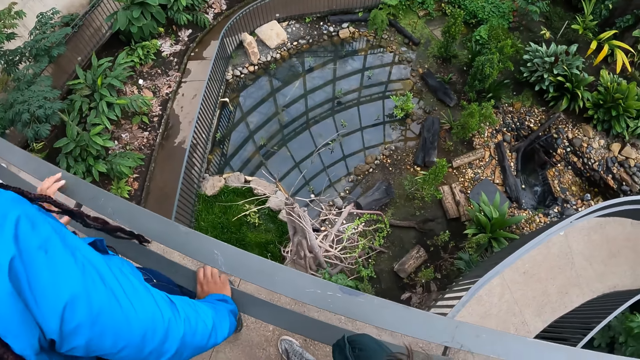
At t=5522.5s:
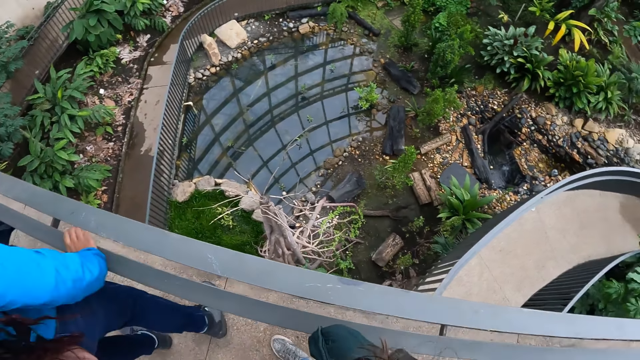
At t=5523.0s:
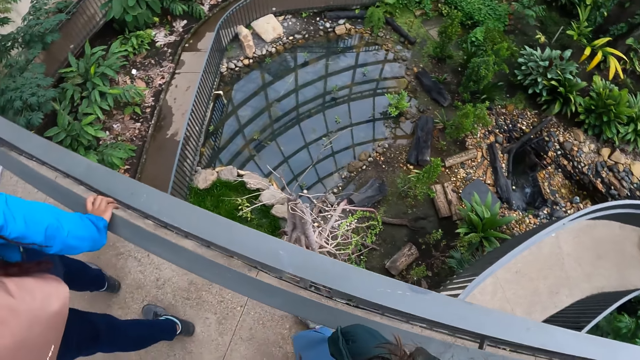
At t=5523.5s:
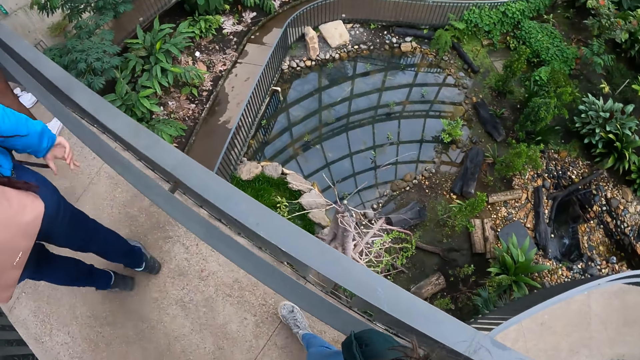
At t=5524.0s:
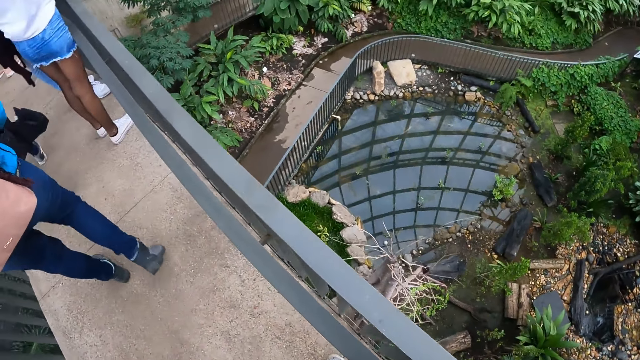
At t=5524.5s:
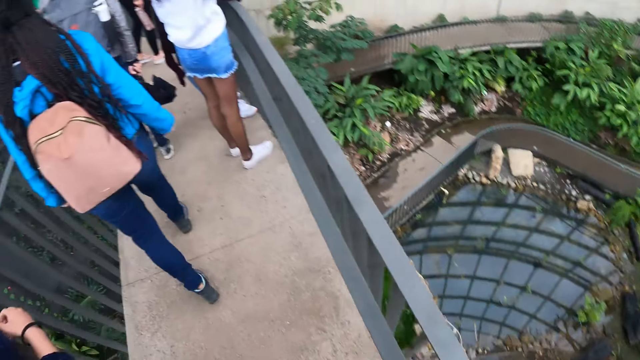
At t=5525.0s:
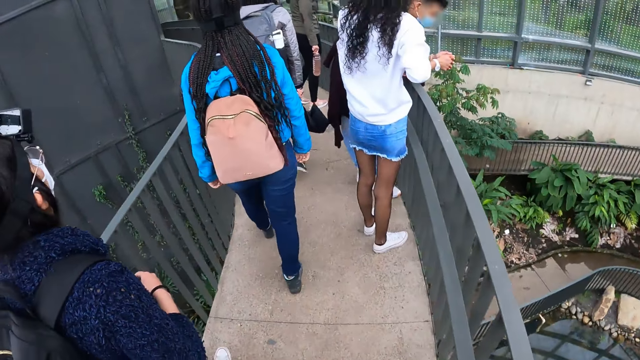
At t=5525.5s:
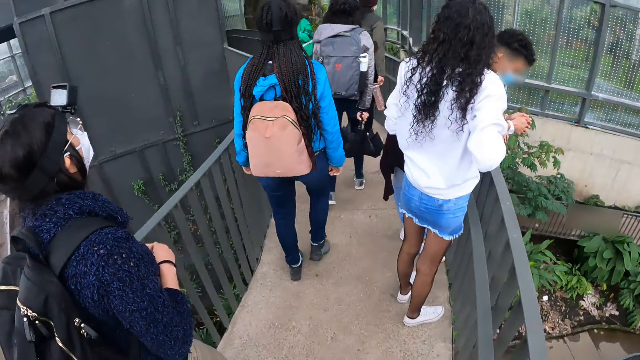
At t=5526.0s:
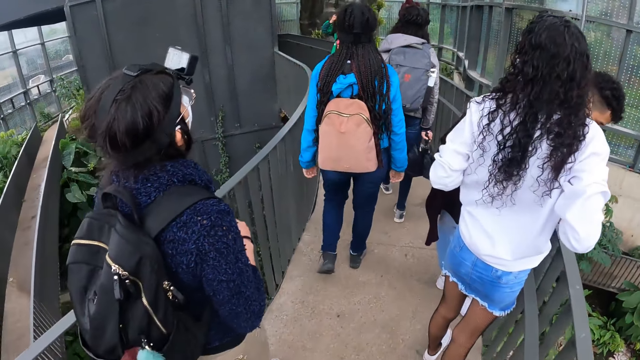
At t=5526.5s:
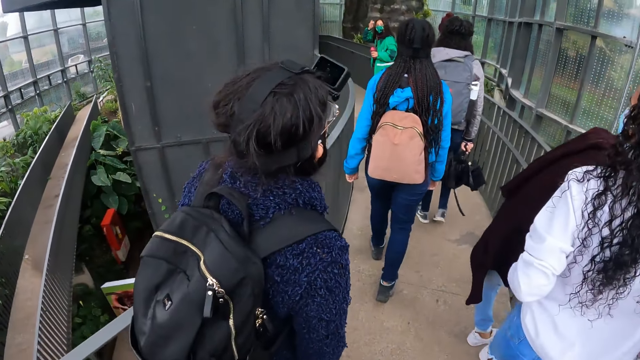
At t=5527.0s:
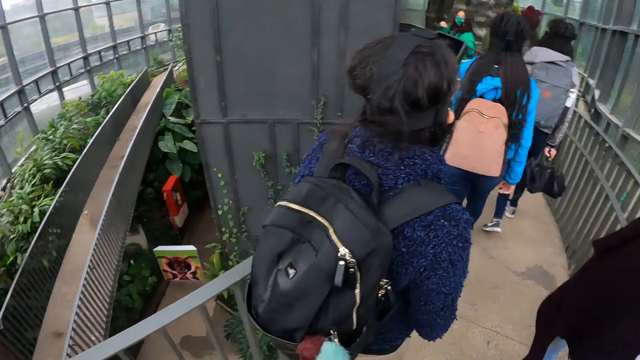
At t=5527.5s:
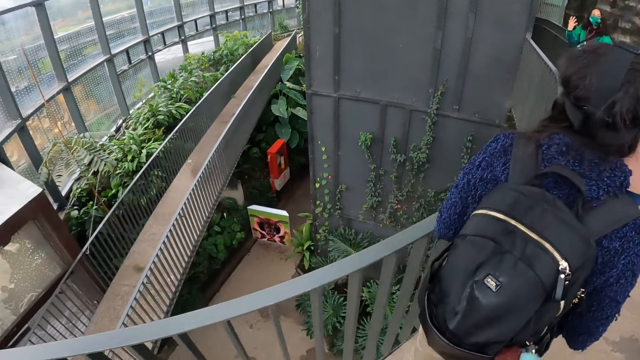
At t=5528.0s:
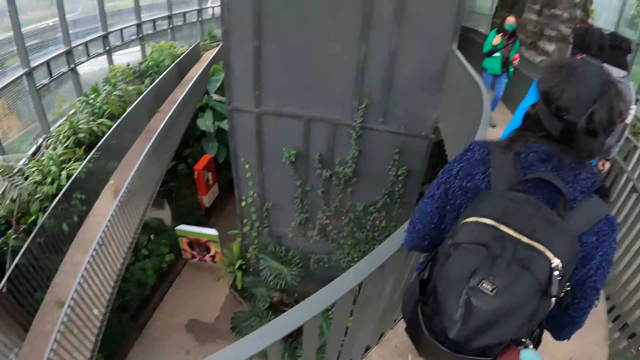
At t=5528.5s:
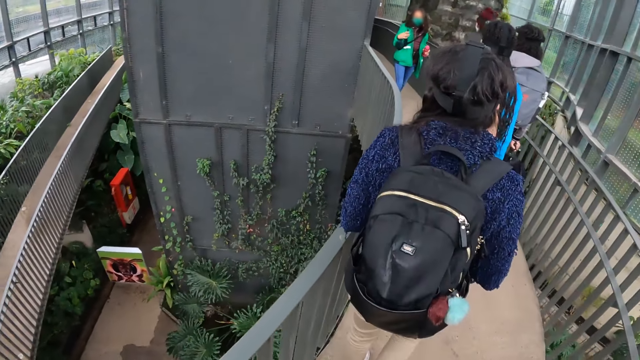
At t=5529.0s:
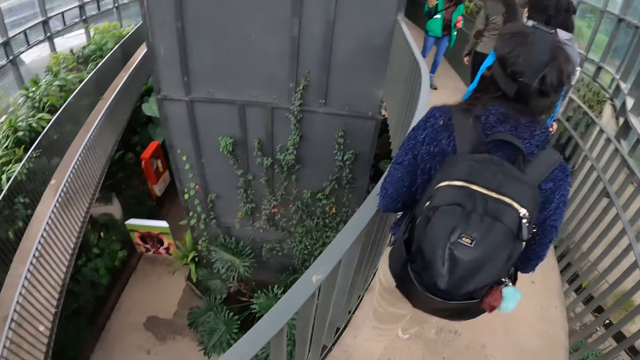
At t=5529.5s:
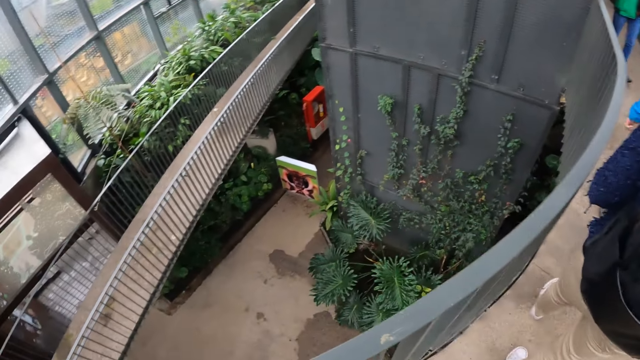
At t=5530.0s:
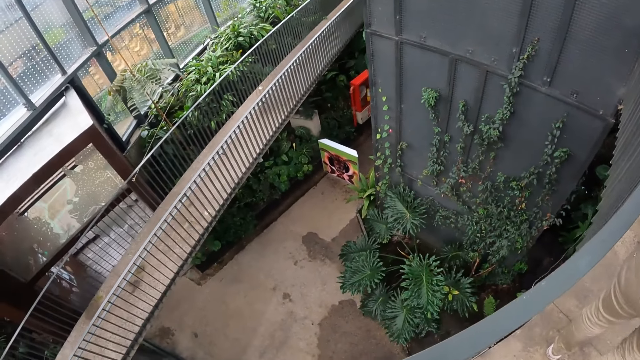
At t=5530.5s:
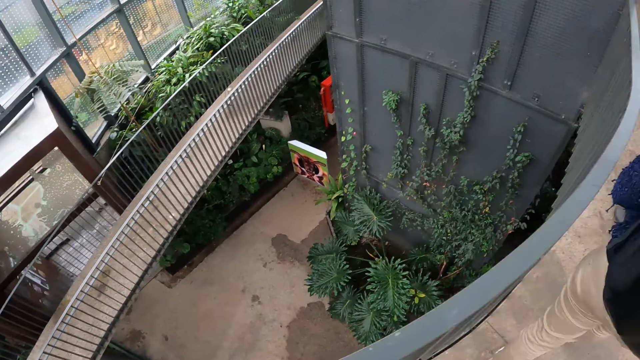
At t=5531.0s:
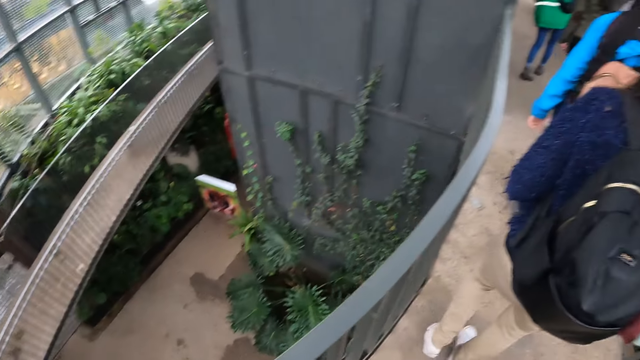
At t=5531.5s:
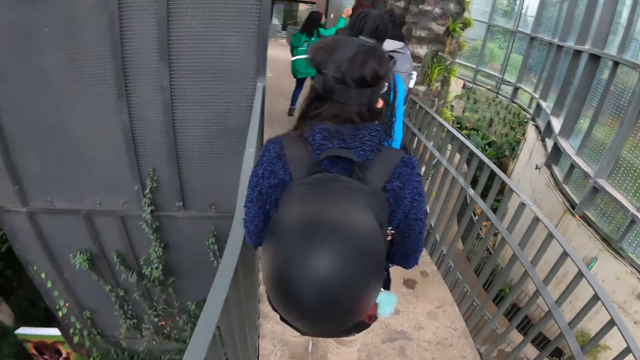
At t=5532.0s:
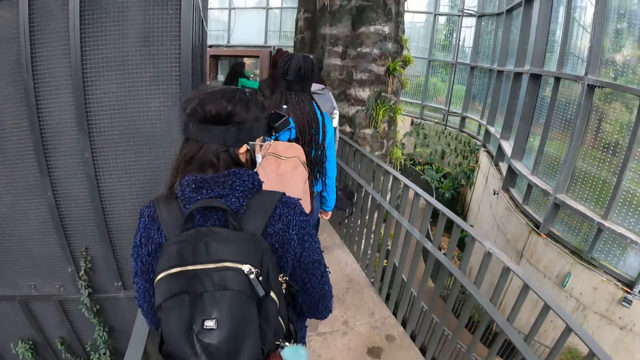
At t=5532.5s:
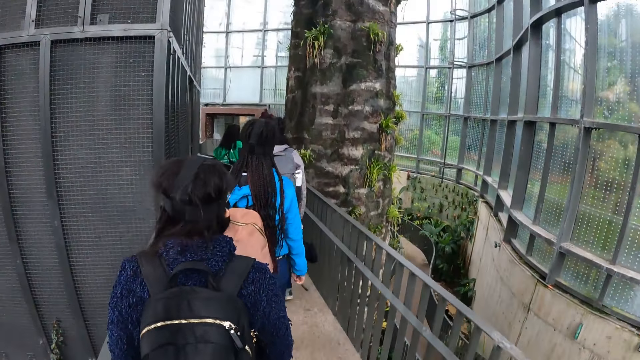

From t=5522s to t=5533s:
The camera wearer walks around. The instructor interacts with the camera wearer and the group of people. The camera wearer looks around.

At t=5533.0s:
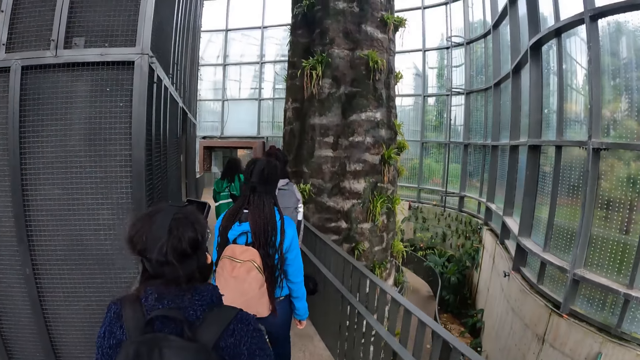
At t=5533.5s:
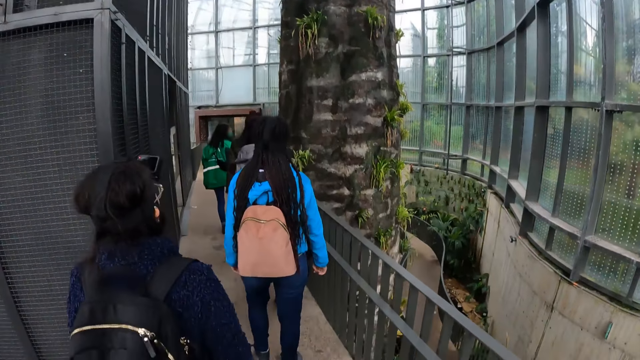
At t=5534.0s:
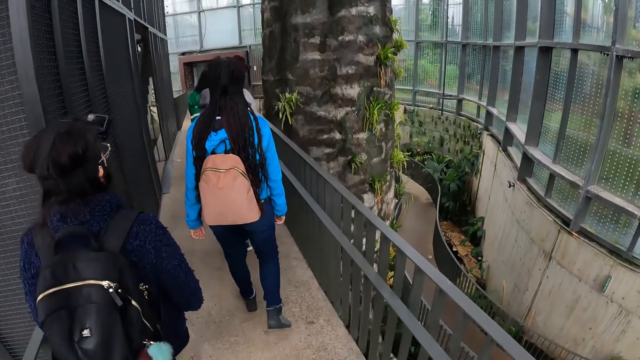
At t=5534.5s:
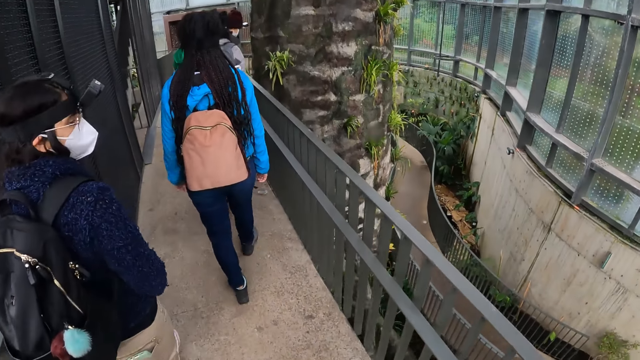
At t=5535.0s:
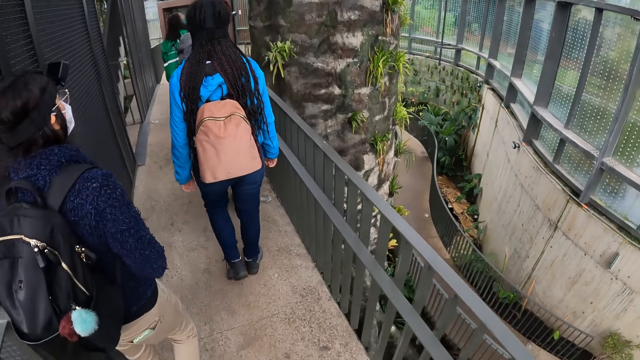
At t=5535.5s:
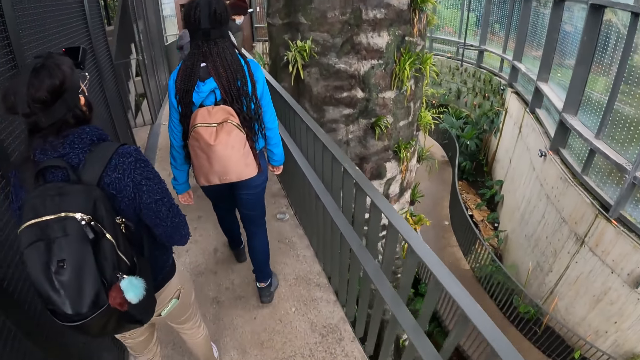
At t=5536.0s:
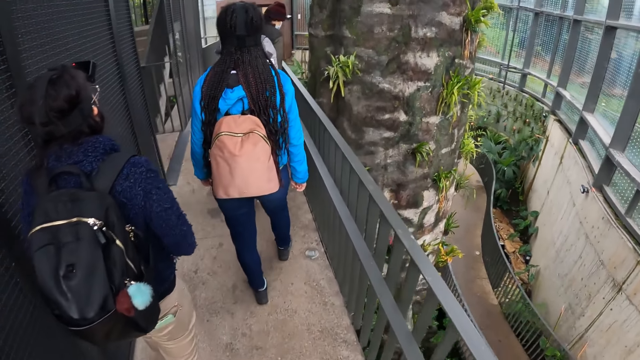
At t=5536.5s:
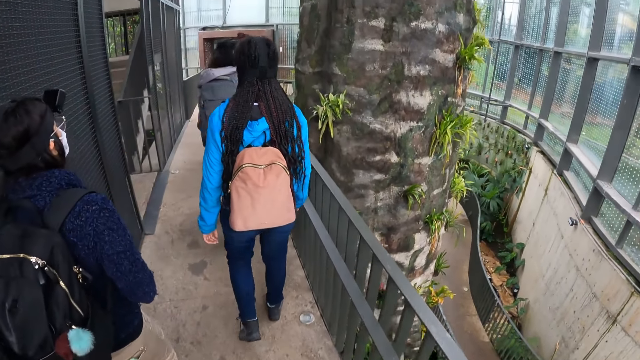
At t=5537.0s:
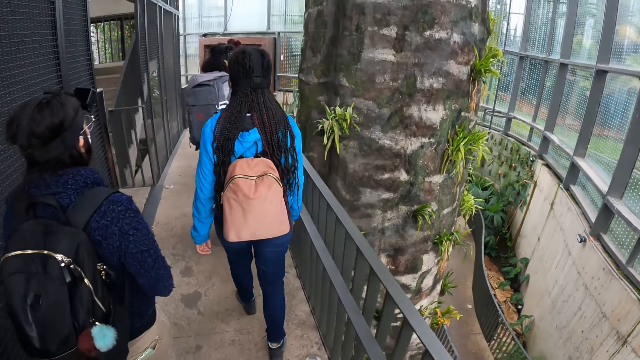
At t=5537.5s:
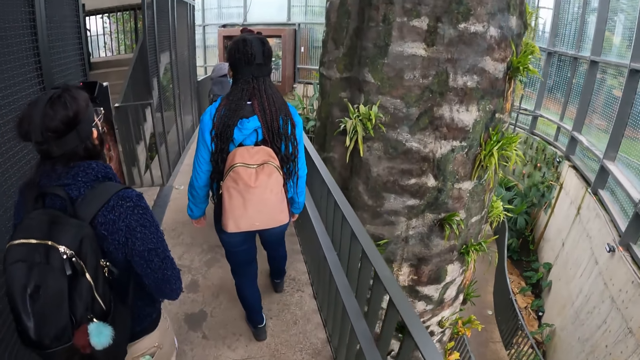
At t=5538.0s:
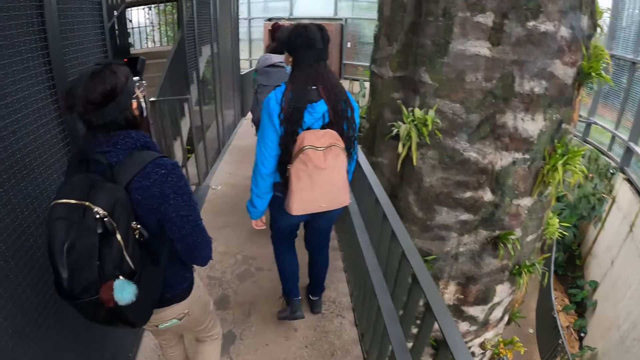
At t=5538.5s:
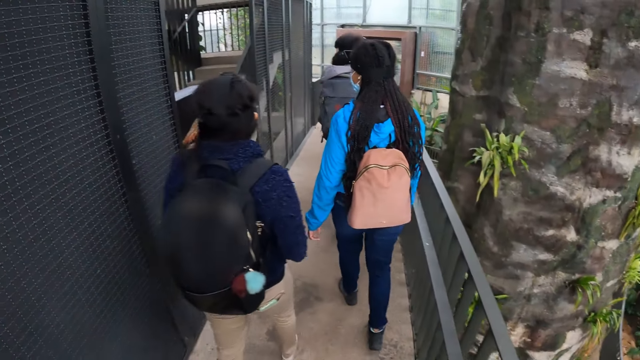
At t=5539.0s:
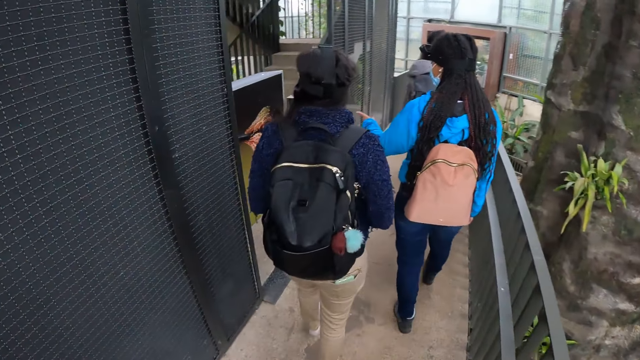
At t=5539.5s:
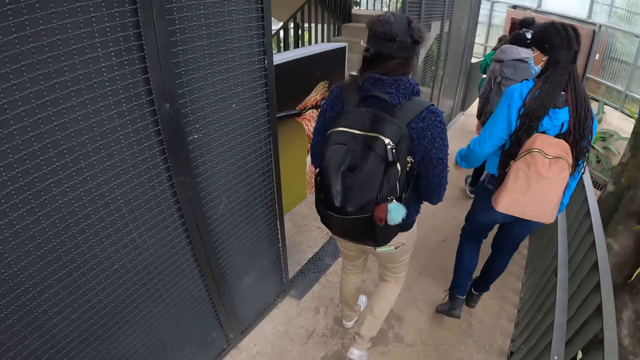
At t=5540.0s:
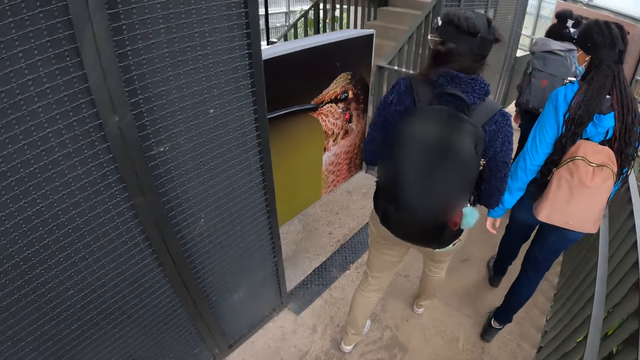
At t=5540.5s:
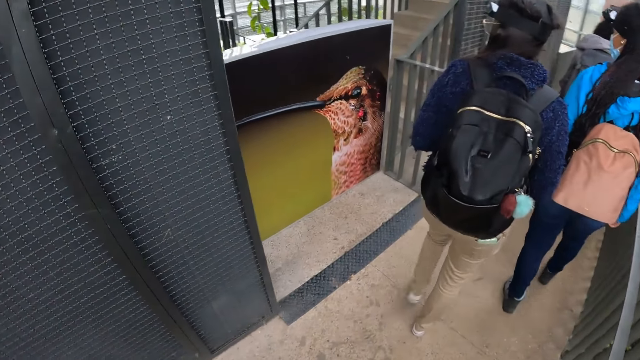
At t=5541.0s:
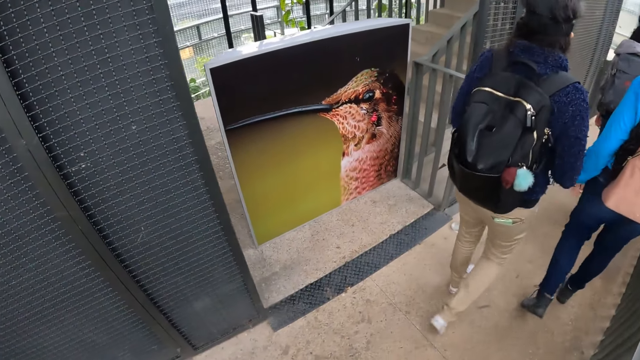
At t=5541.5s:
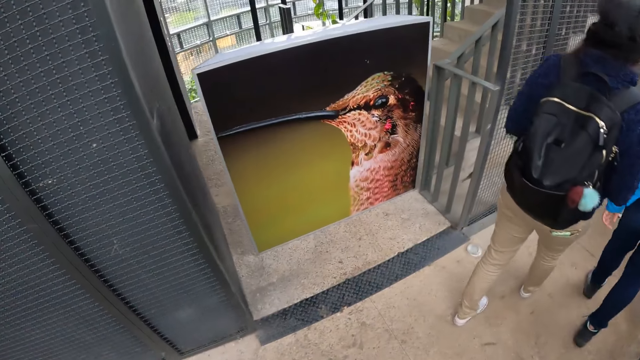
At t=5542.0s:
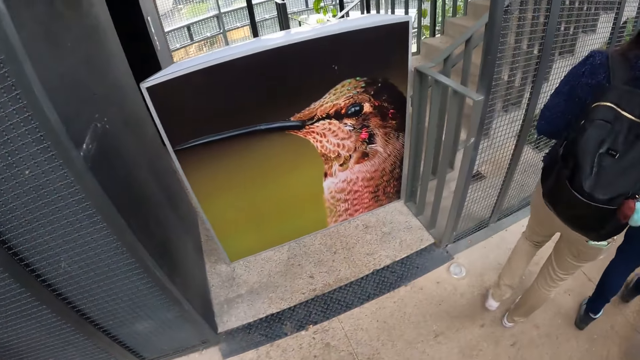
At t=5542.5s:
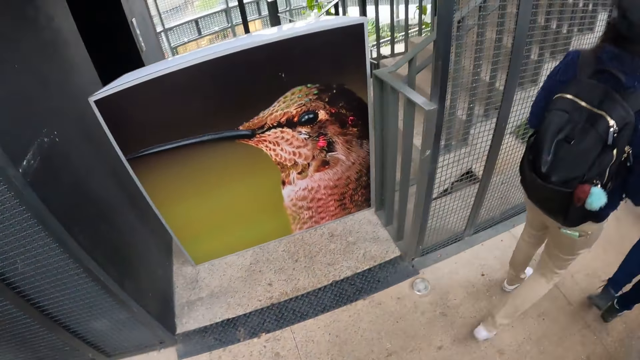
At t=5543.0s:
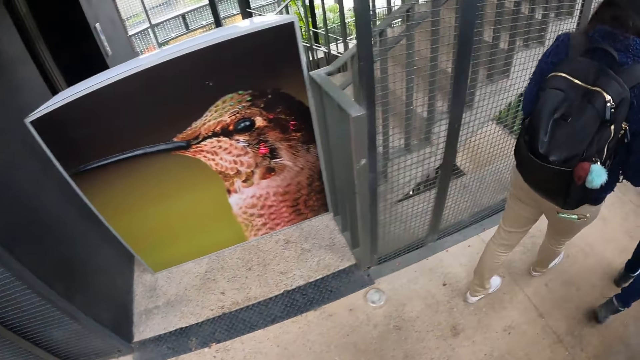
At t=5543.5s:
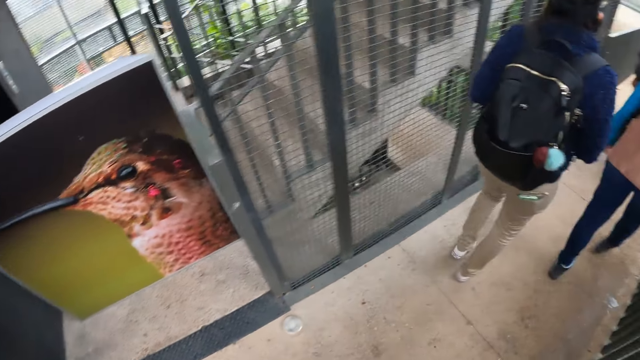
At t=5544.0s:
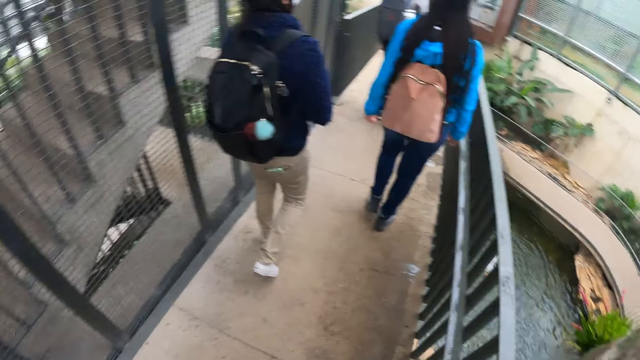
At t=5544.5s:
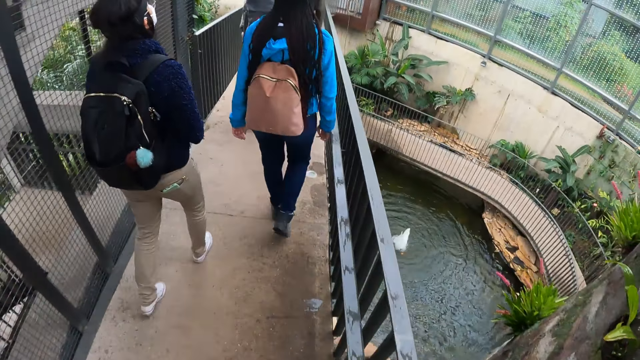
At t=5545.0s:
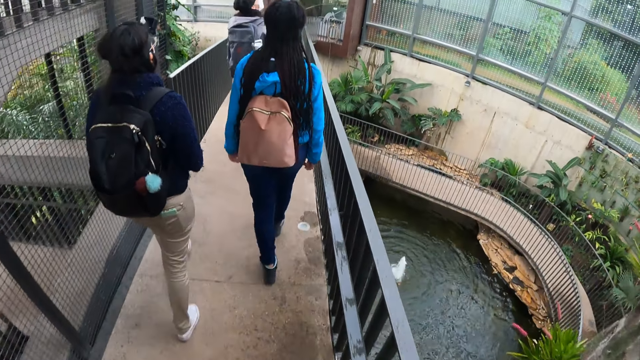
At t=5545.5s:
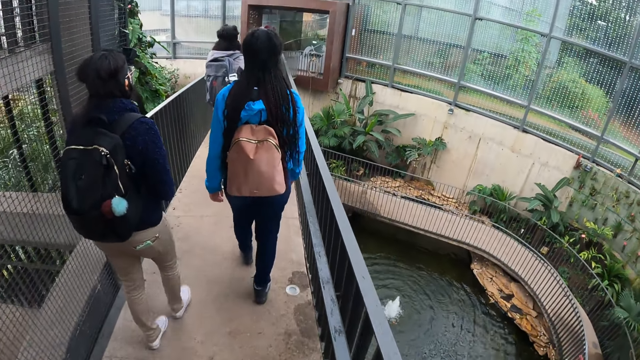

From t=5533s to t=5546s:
The camera wearer walks around. They look at a bird portrait. They walk around.
